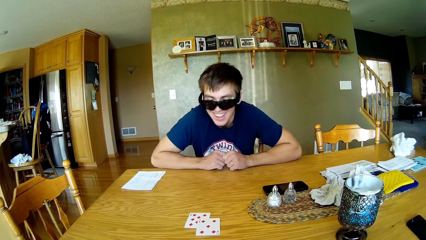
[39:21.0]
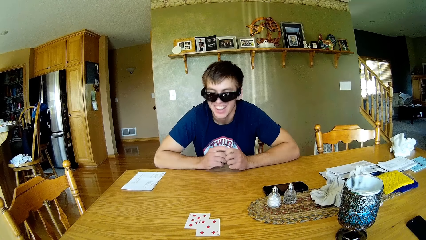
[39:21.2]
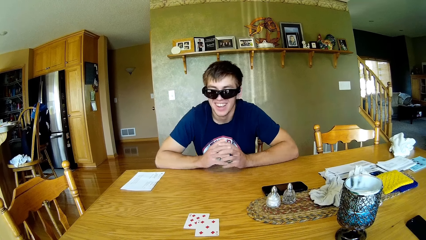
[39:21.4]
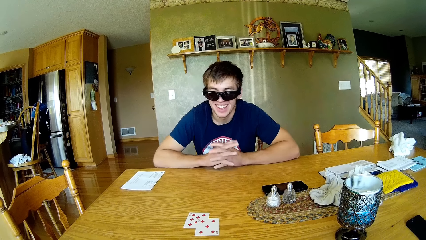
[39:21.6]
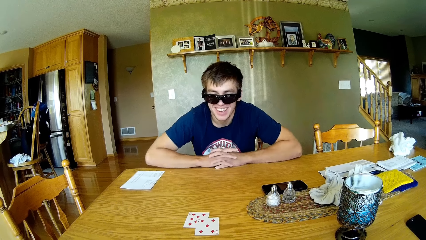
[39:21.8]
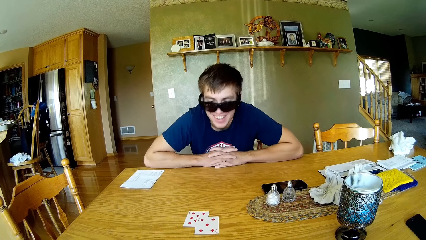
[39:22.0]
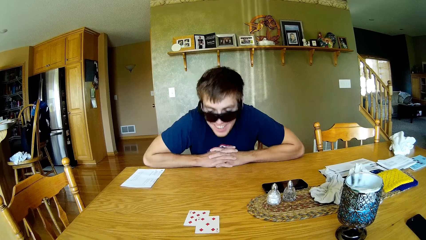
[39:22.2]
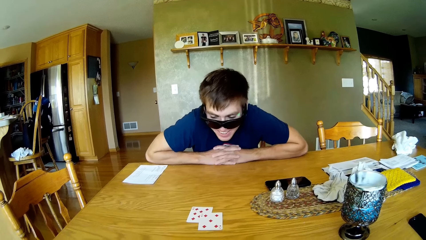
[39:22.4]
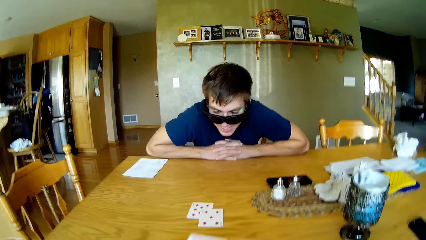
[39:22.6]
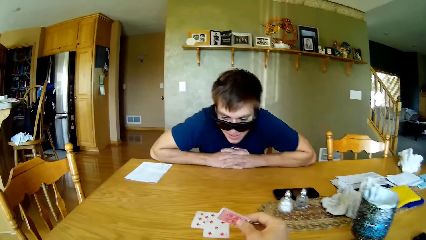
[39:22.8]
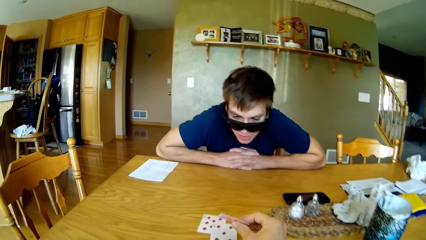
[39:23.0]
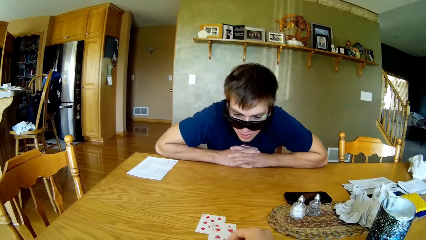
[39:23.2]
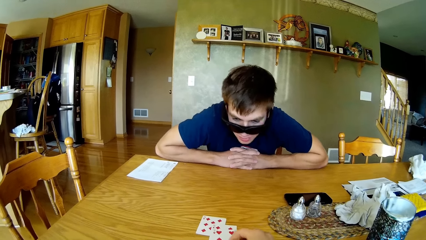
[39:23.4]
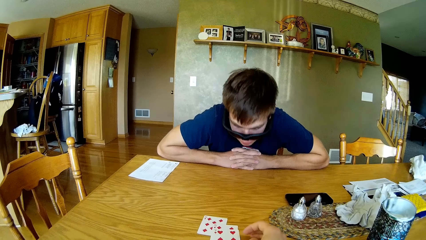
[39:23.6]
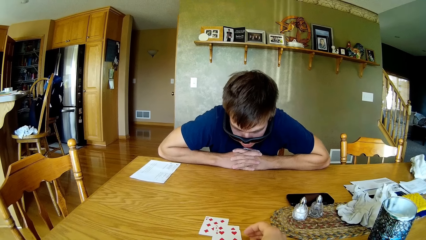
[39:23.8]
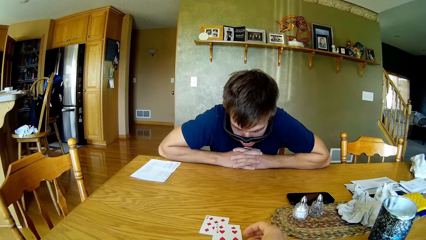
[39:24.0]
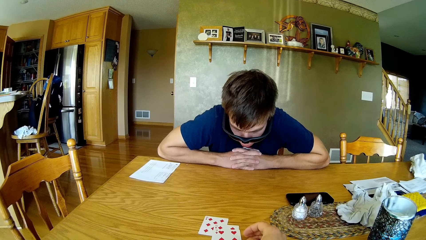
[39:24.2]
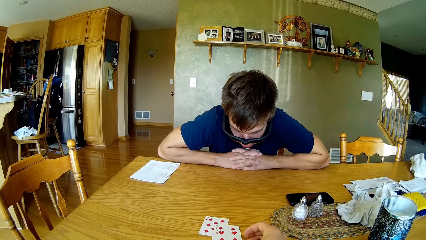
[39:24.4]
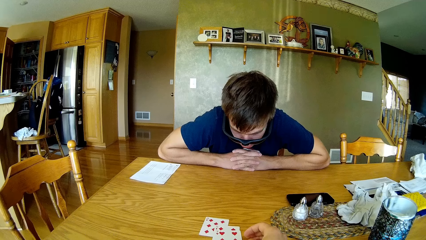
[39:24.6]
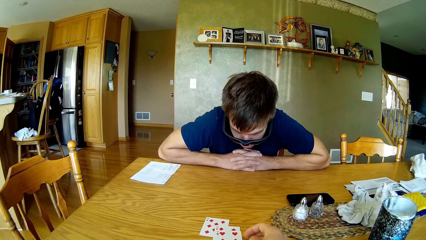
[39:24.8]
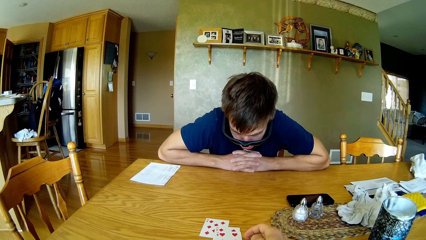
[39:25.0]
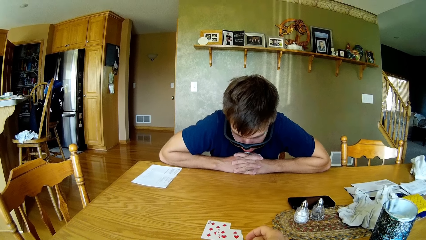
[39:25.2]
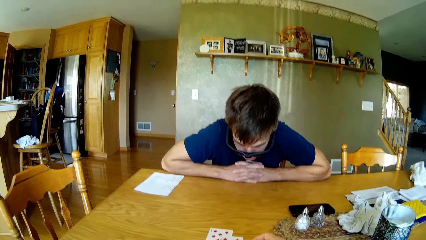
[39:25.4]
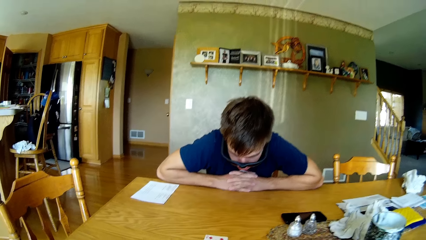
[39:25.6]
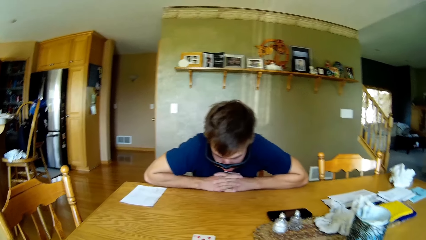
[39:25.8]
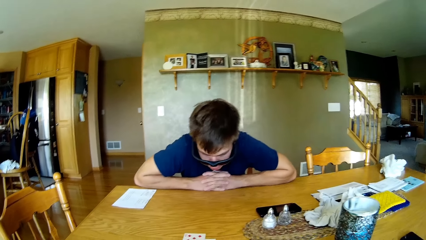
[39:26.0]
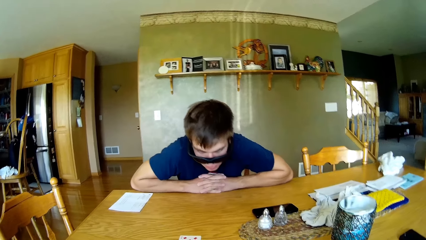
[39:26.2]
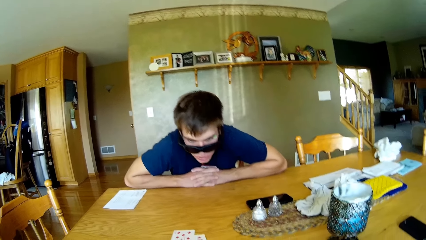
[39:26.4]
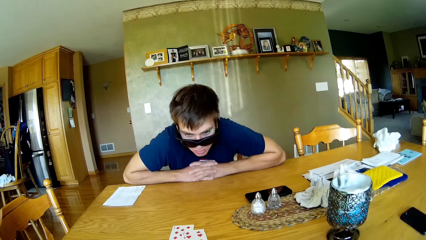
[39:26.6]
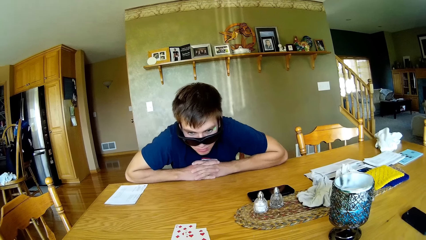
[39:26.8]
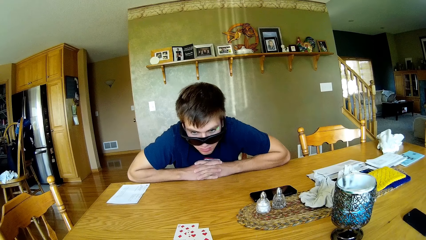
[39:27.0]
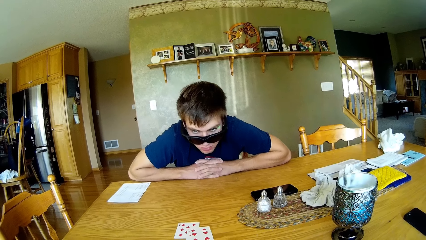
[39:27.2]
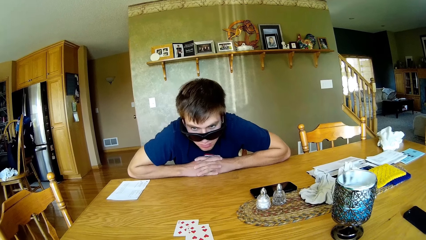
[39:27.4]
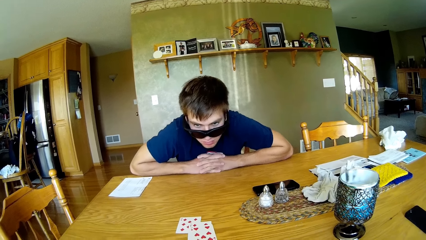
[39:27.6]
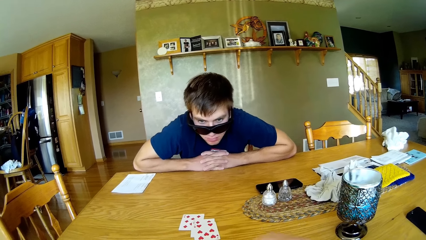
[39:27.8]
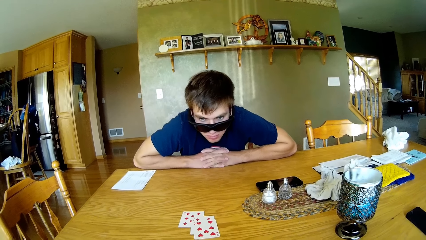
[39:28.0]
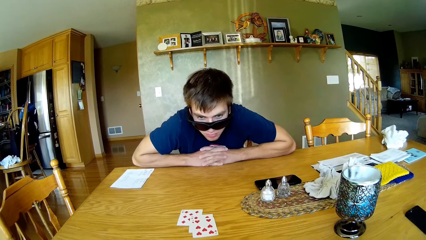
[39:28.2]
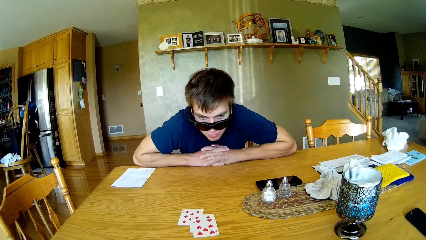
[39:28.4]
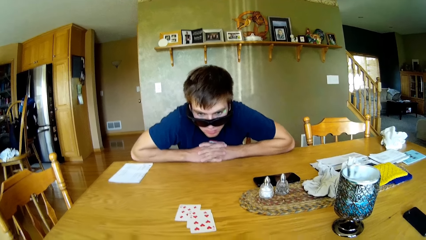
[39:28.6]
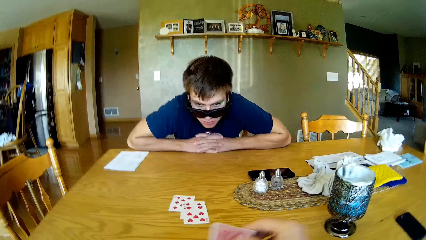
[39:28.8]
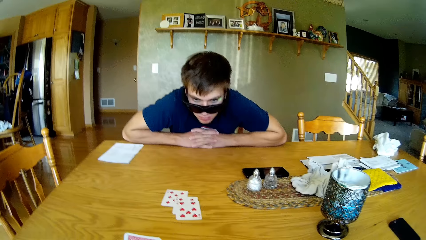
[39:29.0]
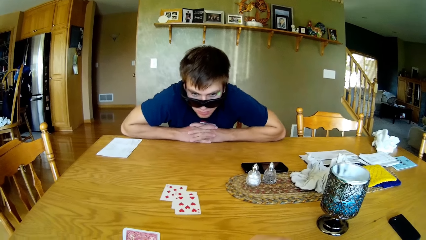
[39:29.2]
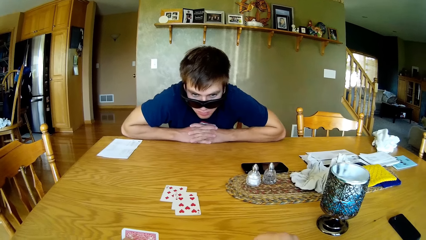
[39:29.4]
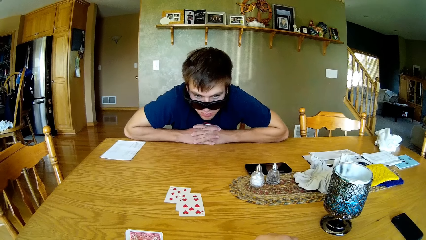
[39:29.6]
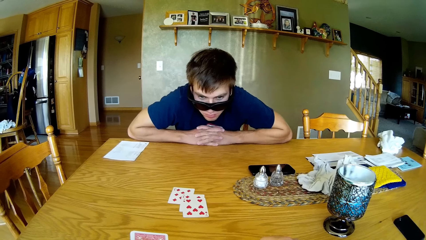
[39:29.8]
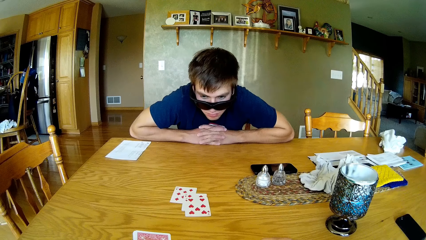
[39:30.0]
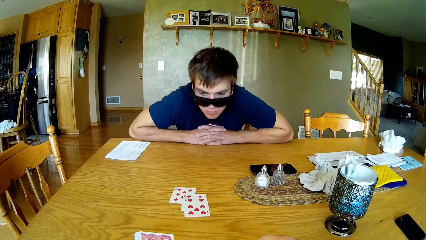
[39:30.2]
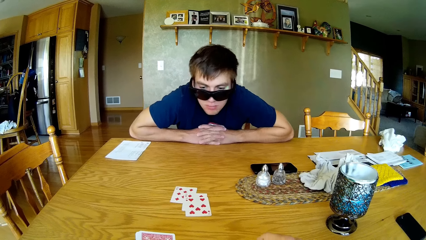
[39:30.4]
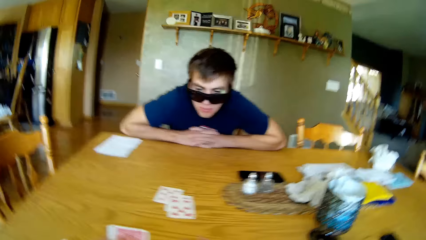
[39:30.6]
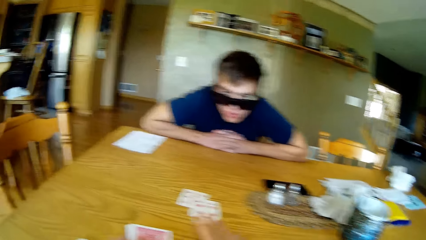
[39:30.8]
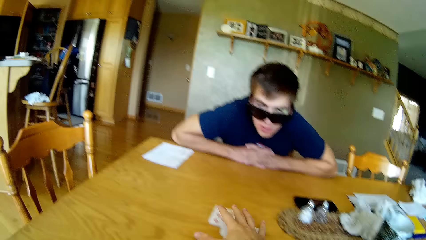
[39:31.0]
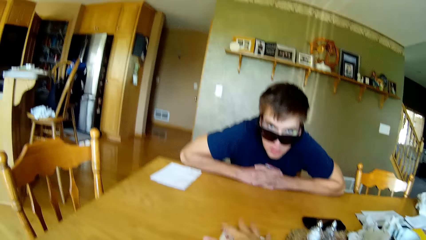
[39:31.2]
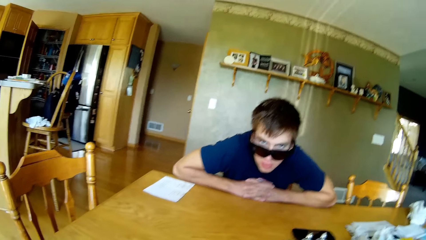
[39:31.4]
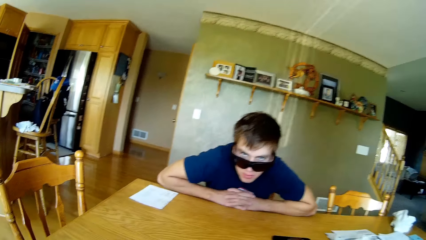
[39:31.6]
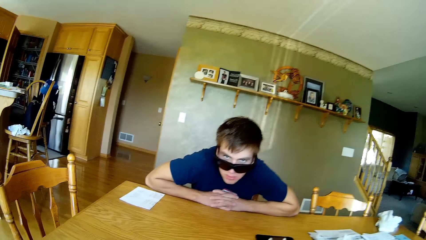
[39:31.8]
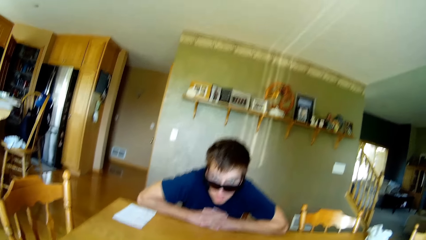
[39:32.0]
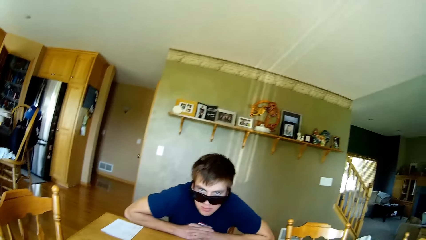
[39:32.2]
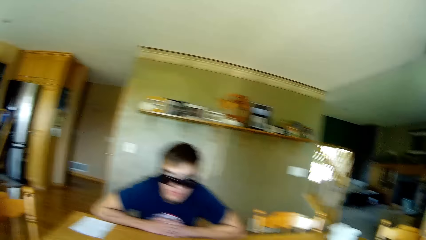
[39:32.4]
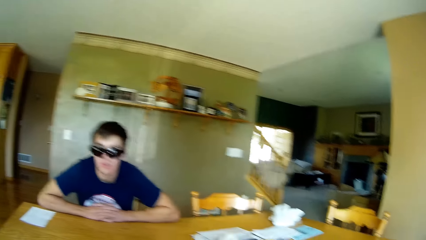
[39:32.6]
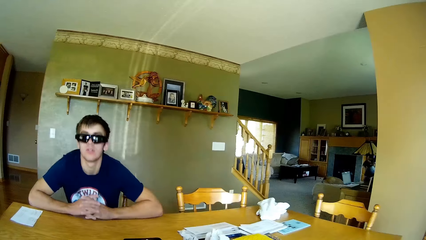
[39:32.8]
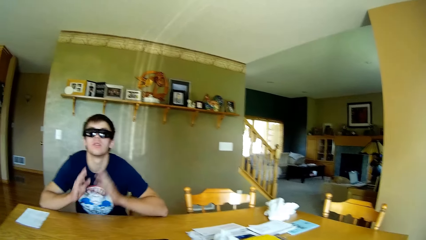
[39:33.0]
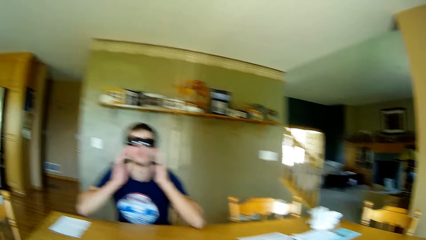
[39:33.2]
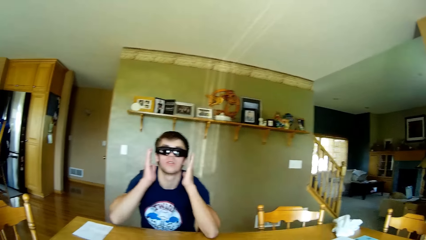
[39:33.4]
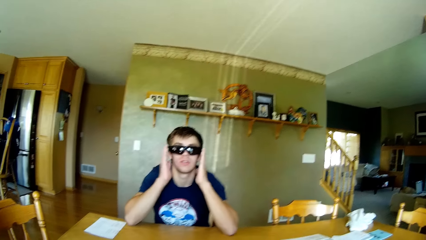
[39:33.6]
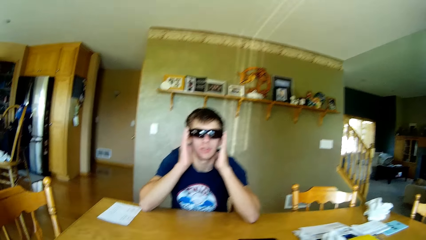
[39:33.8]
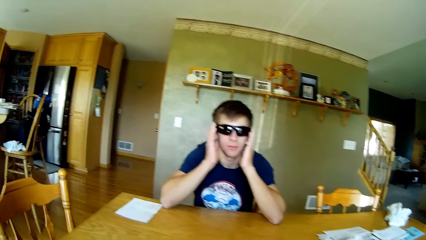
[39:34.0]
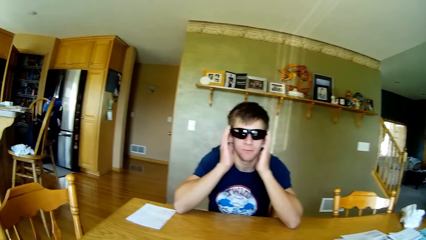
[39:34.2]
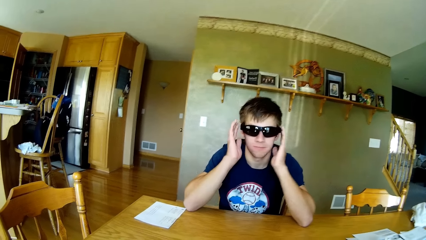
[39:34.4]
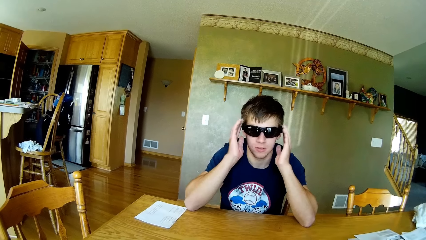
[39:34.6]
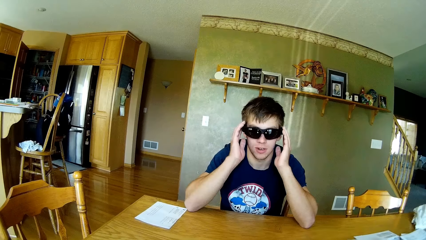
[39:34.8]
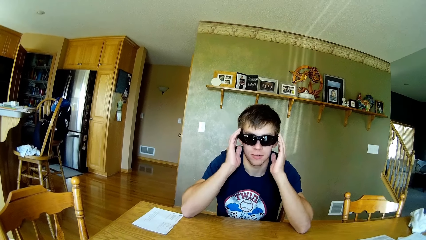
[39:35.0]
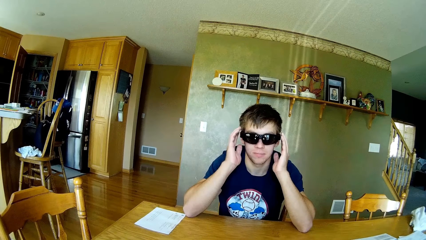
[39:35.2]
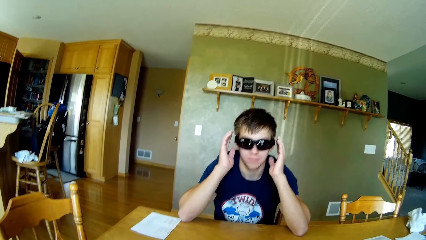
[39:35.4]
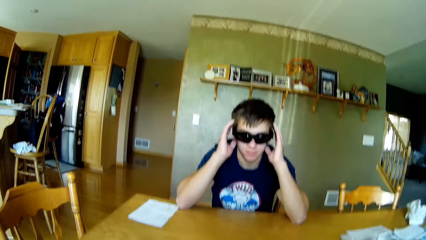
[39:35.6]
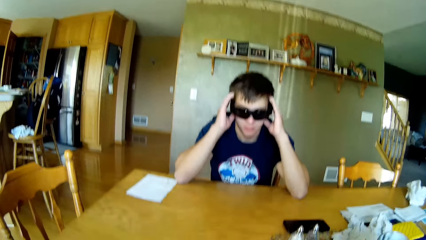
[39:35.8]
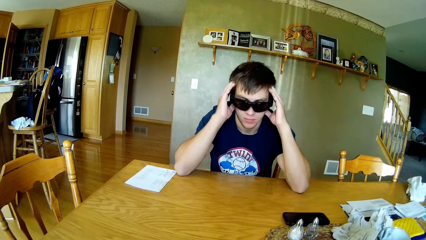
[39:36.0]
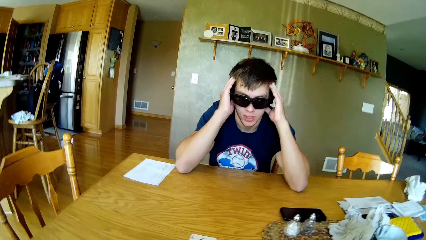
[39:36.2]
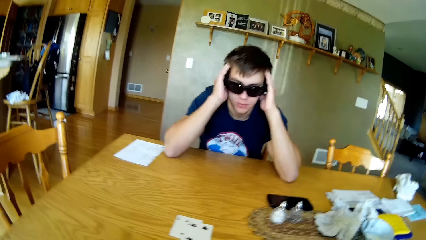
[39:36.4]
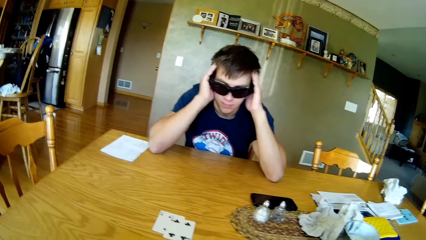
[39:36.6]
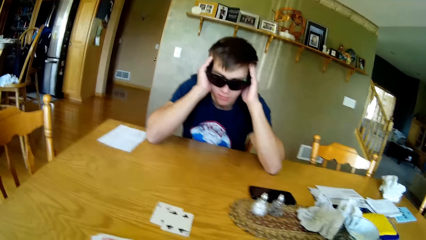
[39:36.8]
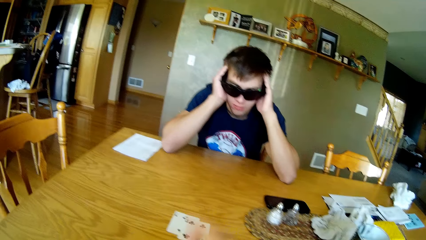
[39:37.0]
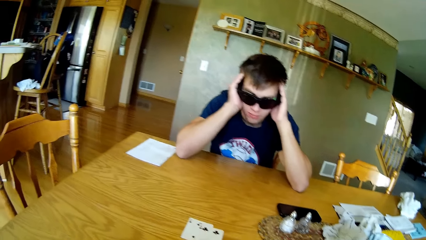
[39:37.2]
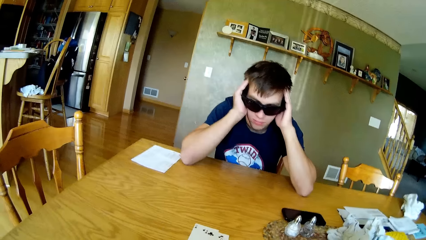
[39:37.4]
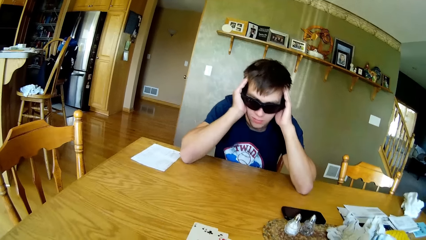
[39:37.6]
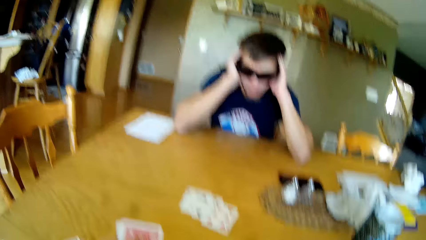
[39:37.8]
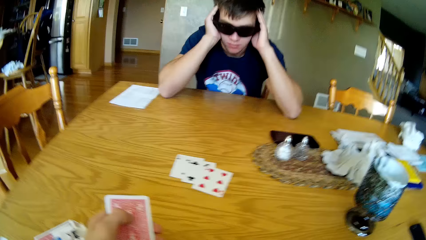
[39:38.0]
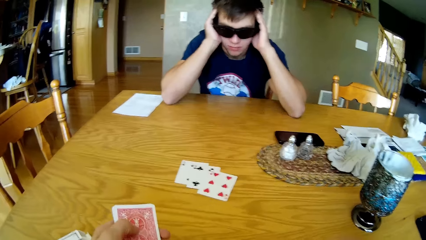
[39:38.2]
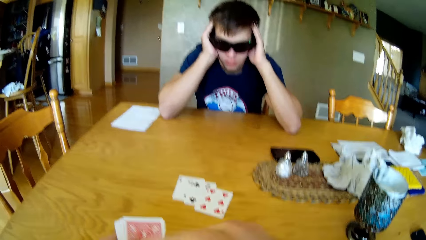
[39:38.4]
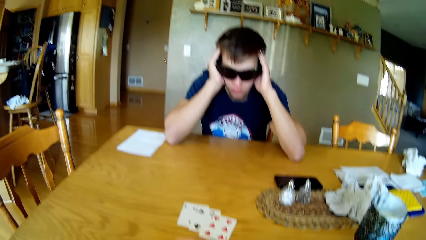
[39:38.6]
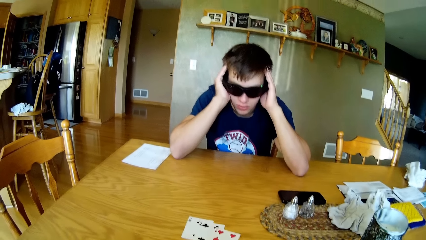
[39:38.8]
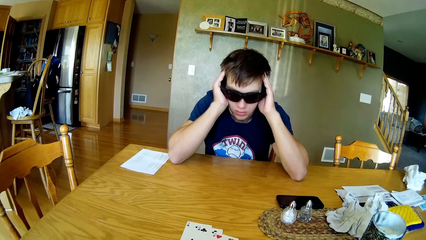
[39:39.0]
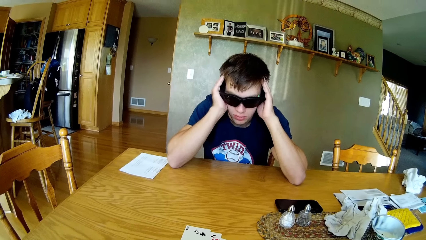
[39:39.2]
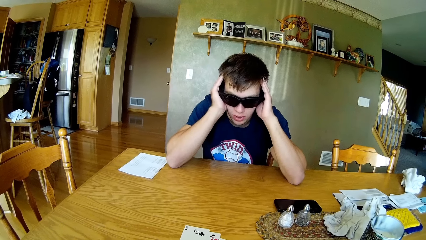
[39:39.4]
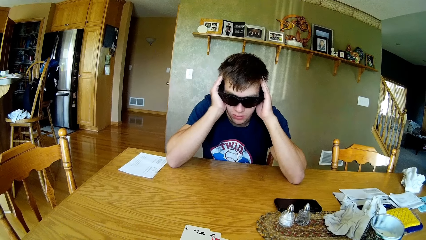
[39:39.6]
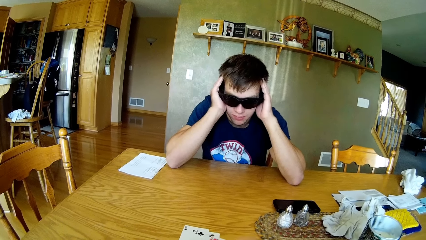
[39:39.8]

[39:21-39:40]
The camera wearer puts a playing card on the table. A man adjusts the spectacles. The man holds his head. The camera wearer puts the playing card on the table.
